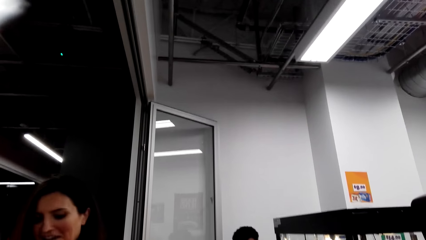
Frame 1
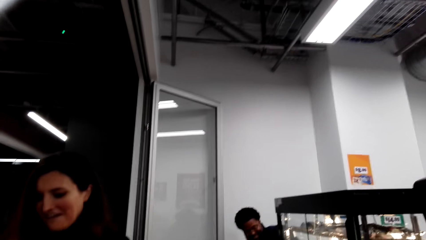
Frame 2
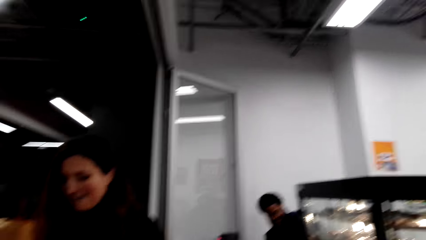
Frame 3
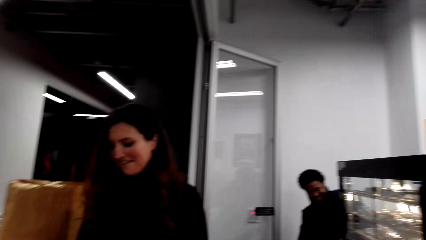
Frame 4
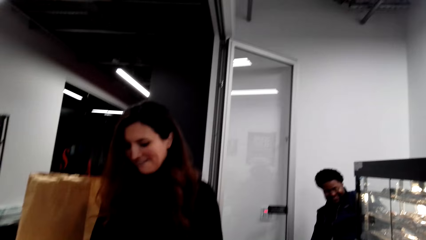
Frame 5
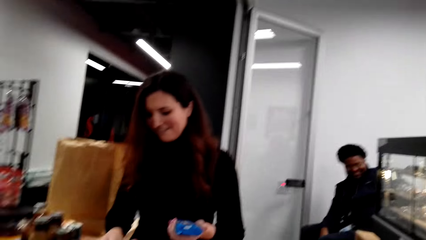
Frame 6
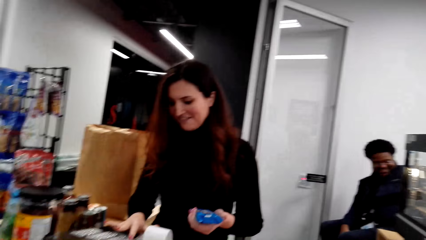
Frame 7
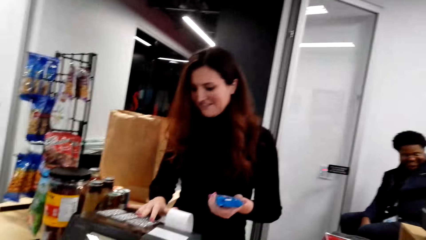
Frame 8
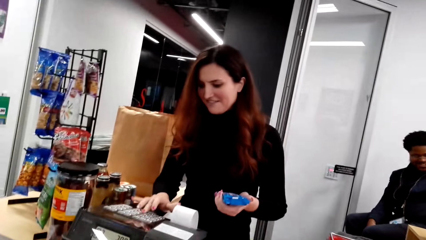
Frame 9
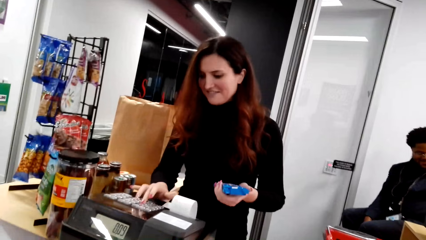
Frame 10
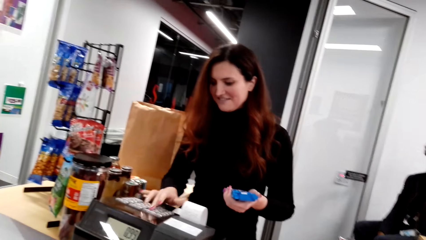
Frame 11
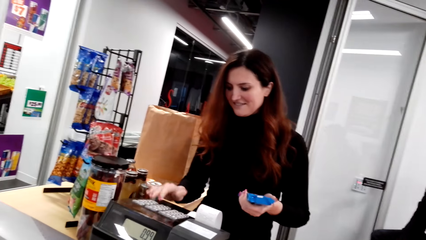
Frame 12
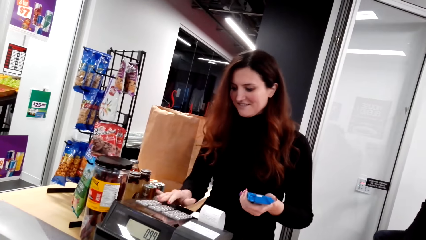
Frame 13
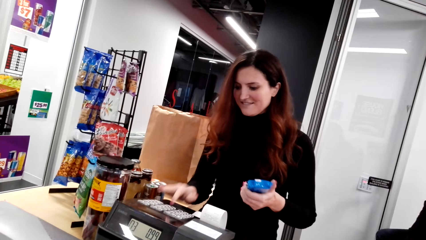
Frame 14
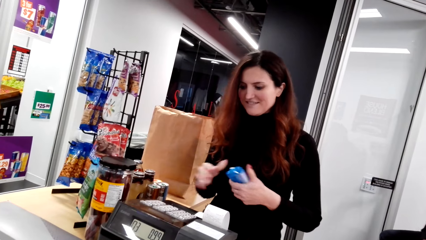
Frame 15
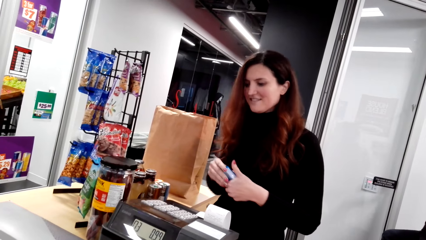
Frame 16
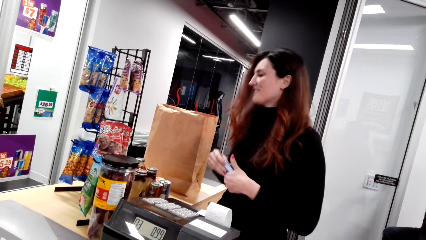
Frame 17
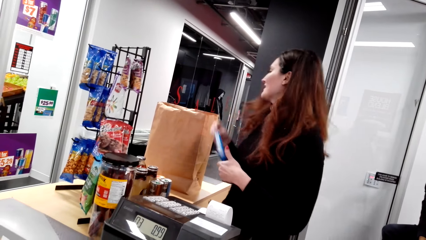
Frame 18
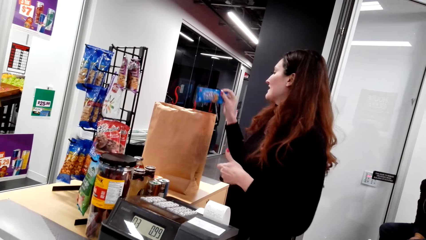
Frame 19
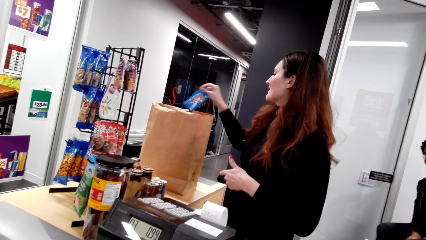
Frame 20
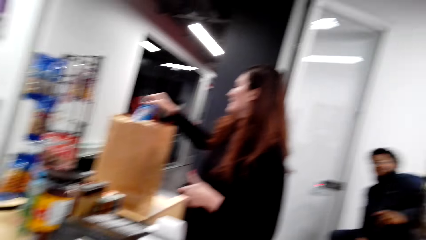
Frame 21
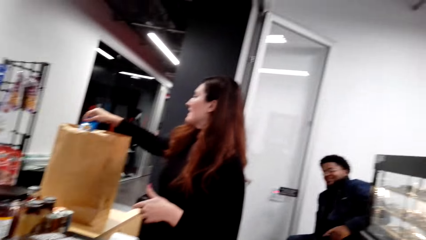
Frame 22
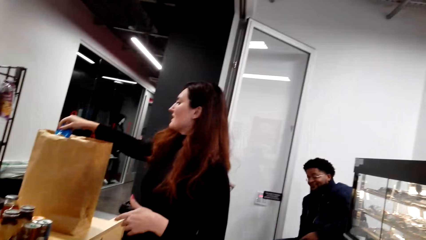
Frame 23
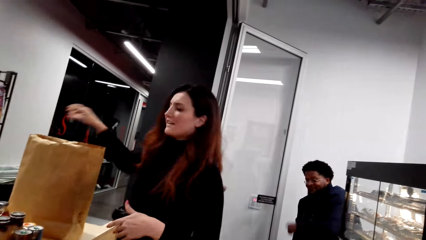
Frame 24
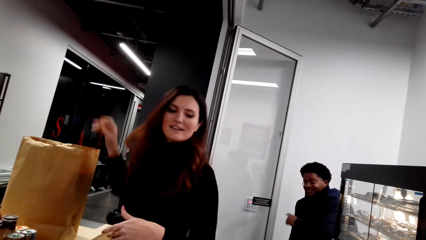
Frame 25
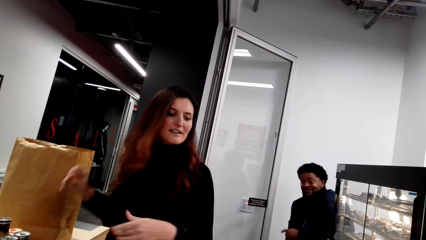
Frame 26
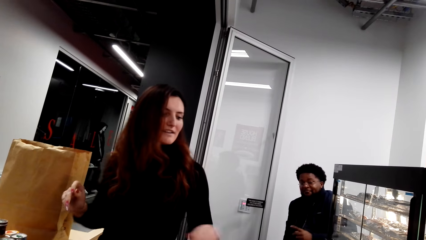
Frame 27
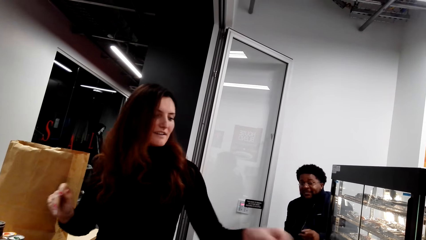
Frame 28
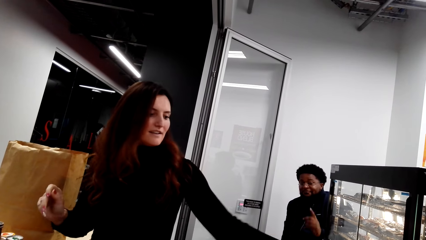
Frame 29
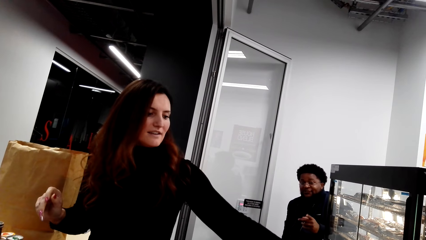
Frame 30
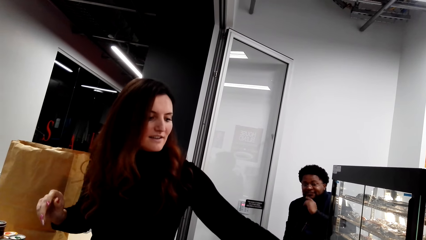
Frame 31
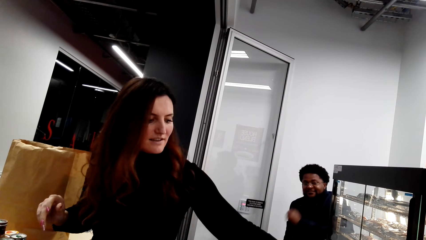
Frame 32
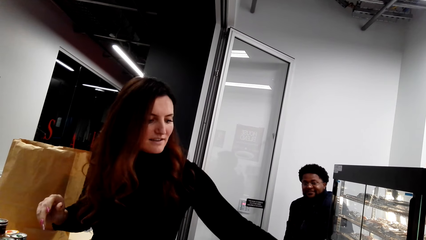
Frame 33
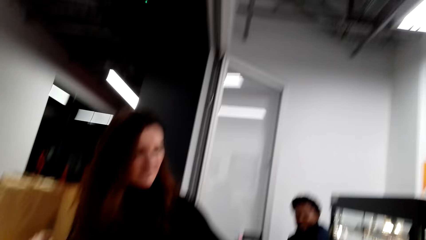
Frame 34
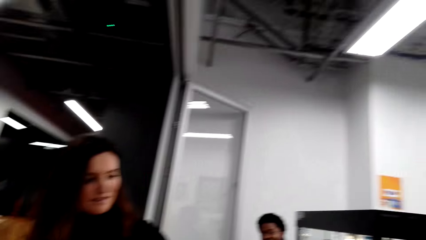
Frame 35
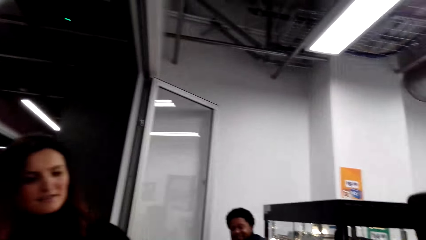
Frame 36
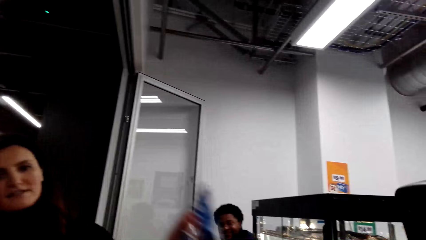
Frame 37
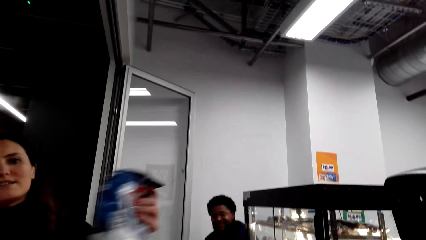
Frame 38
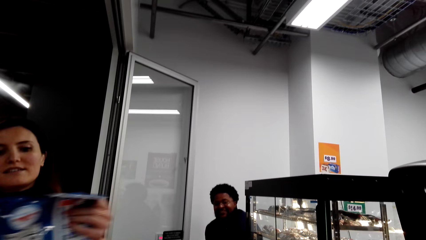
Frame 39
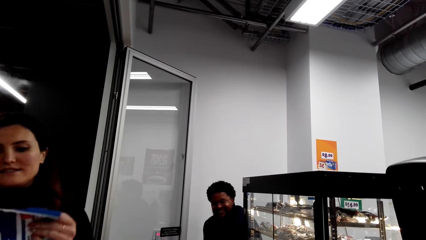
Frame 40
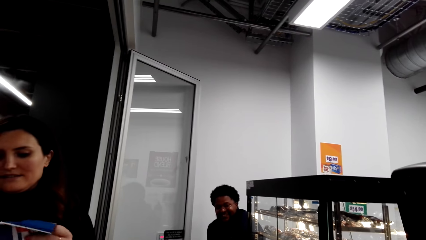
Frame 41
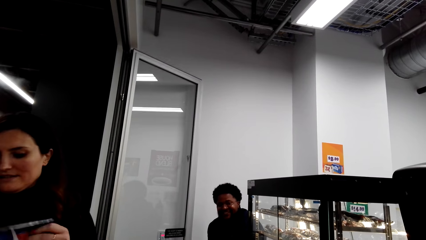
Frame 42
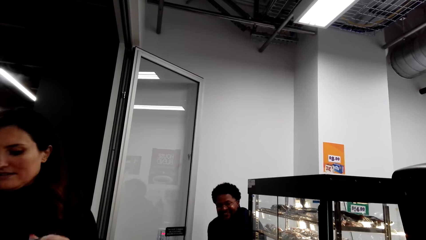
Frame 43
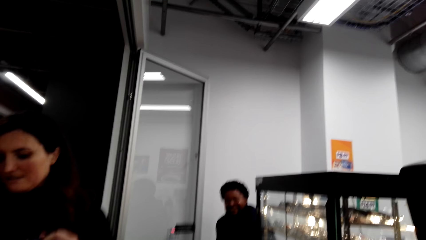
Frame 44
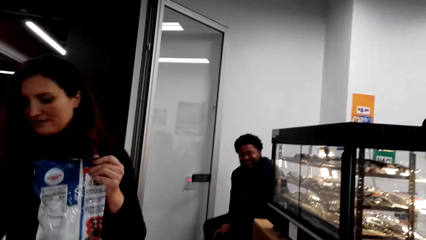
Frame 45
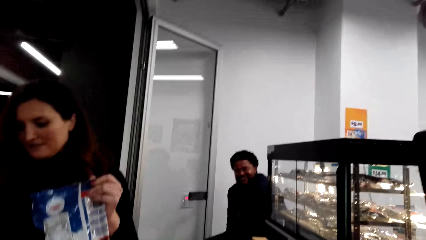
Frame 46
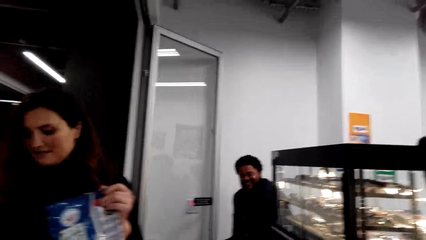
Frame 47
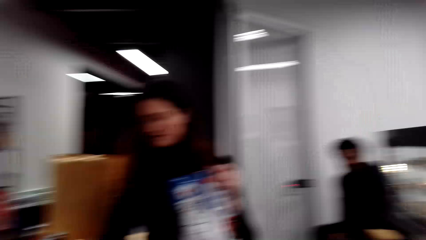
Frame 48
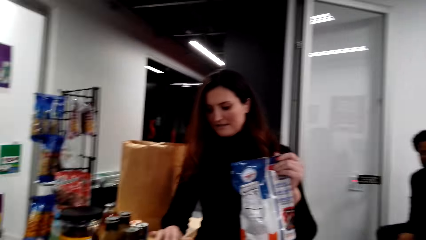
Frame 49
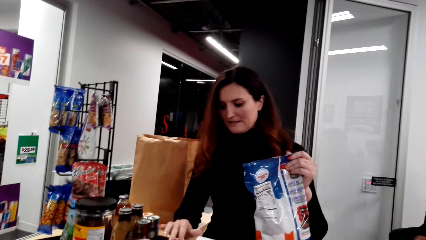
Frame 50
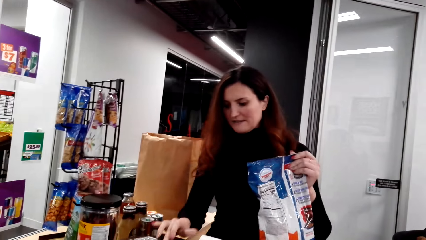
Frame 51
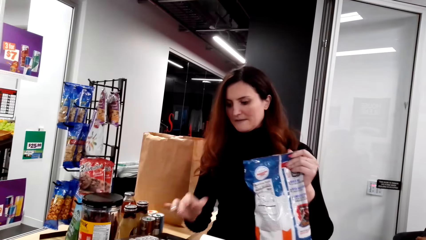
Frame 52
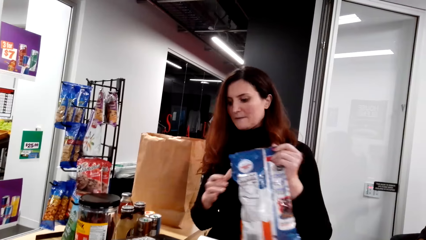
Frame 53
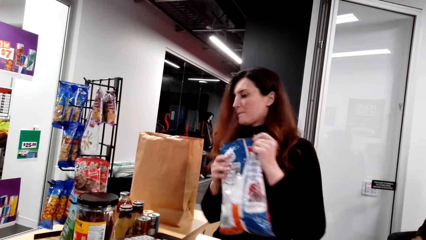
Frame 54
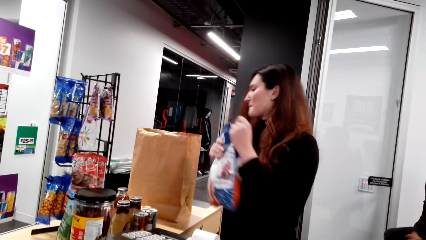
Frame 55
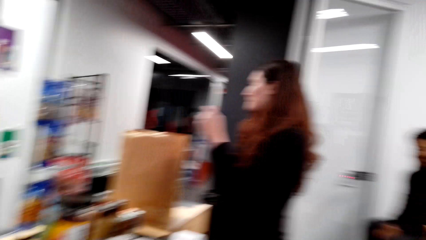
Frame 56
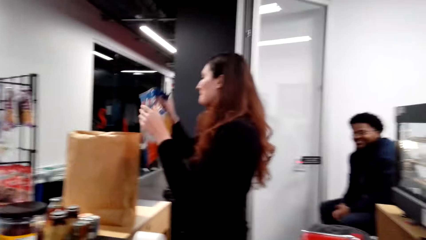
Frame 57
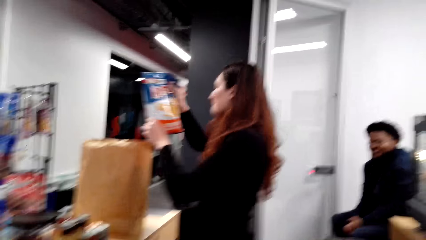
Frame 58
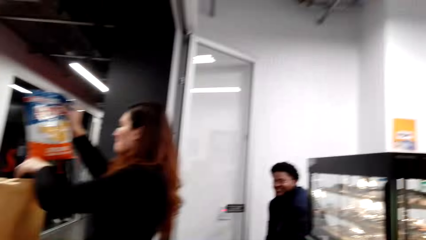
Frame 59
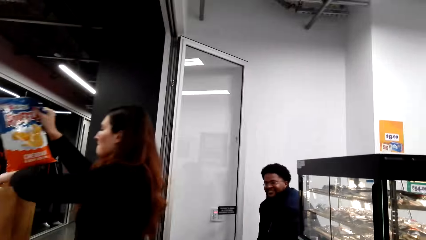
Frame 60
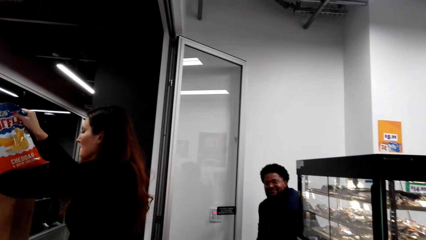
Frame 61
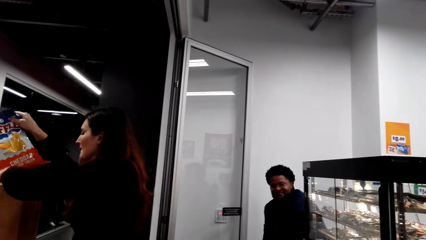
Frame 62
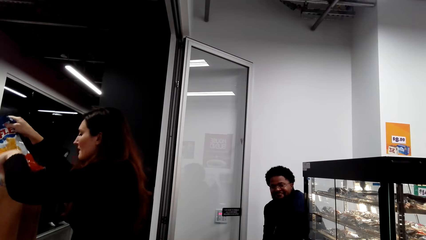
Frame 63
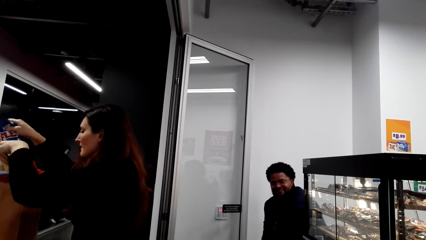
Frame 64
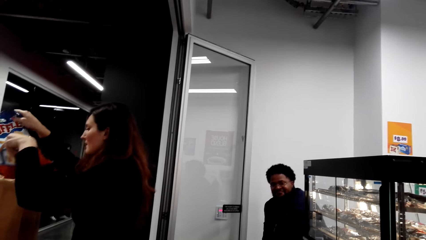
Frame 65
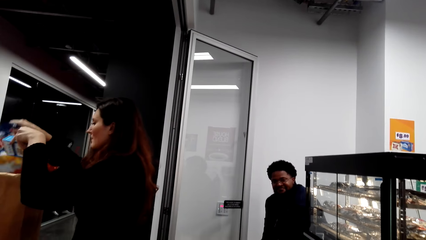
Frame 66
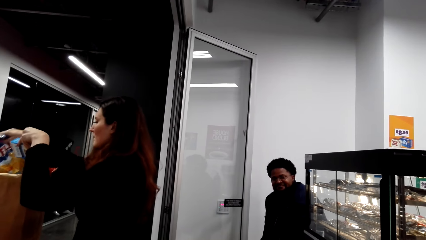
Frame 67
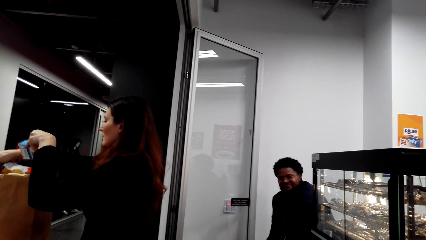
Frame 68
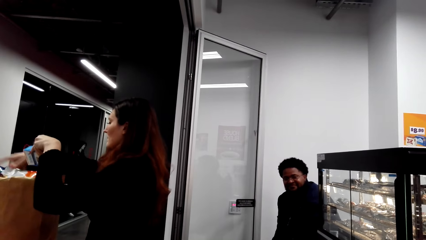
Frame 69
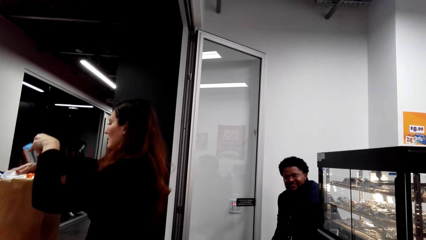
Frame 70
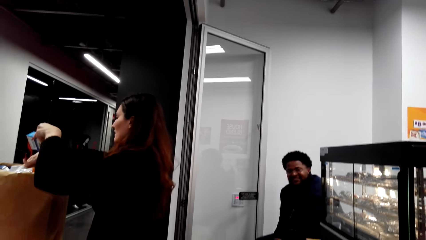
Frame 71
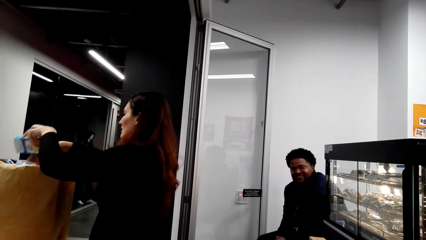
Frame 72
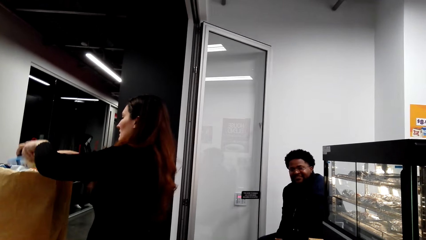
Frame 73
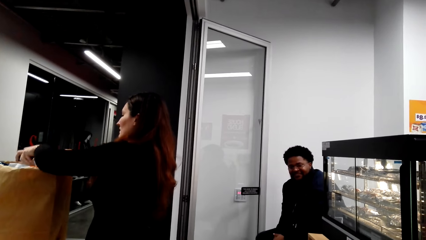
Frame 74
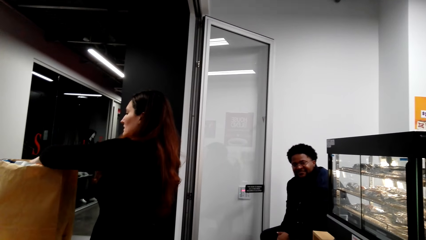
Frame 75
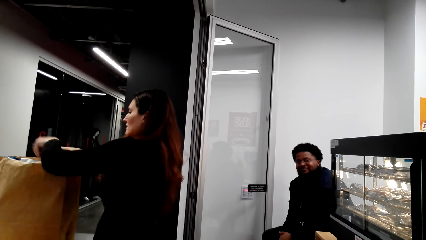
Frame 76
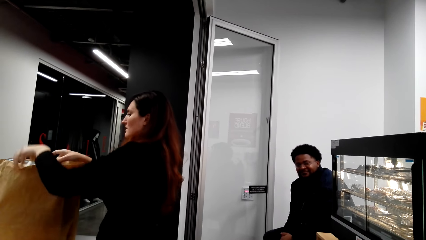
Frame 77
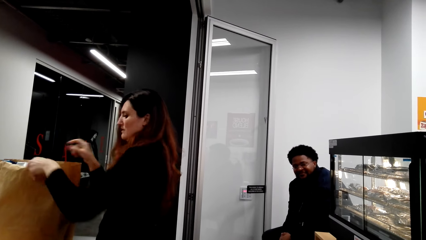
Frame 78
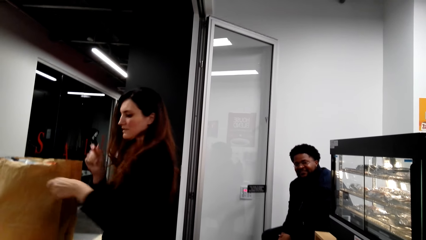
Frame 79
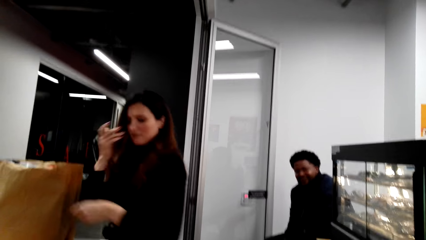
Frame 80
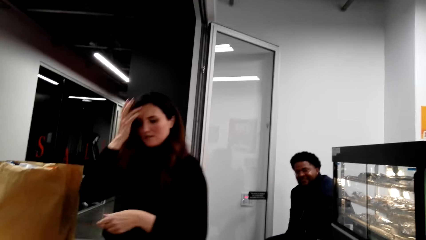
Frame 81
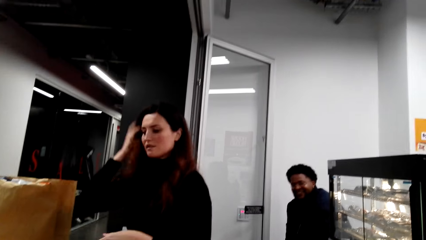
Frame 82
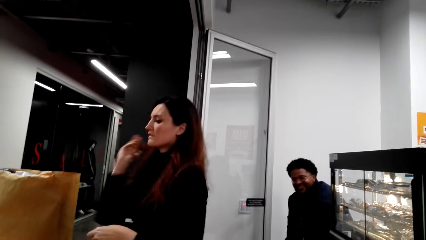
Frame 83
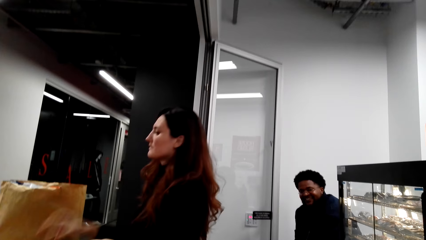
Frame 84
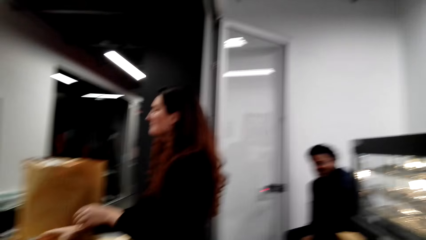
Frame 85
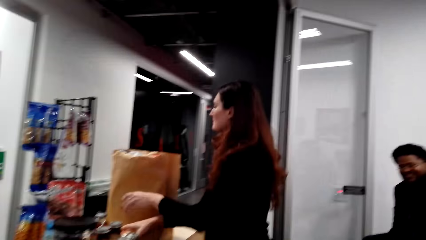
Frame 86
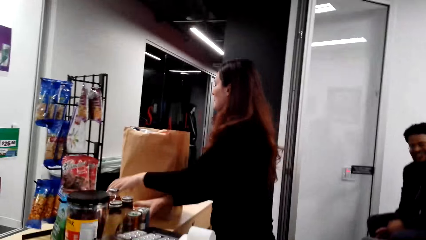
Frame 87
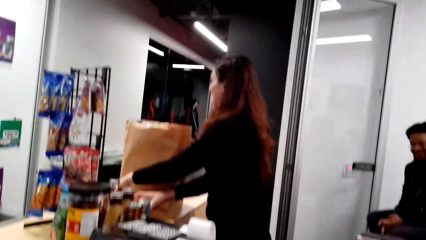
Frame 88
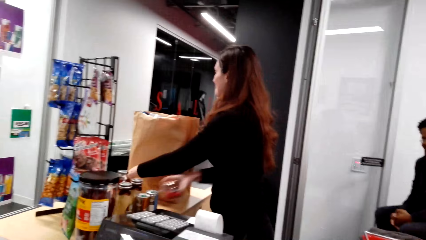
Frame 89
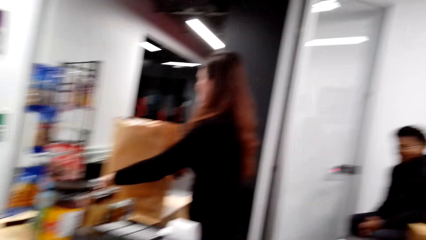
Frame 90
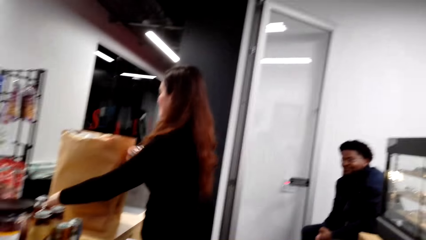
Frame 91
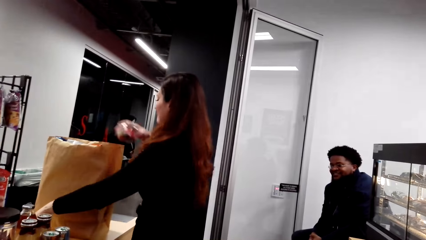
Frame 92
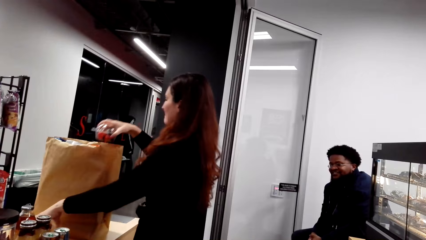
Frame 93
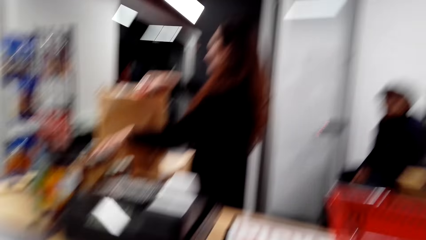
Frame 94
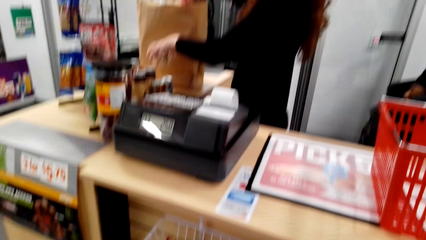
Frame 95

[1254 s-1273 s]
A person presses a keyboard. The person puts items in a shopping bag and picks up items. The camera wearer talks to the person. The person puts items in the shopping bag.
